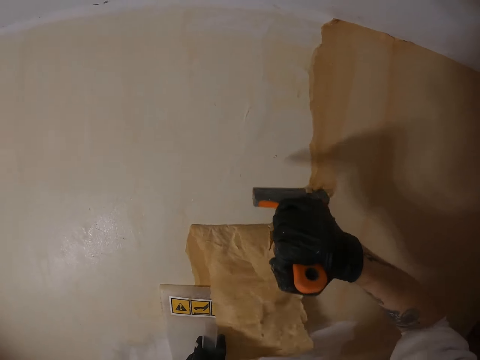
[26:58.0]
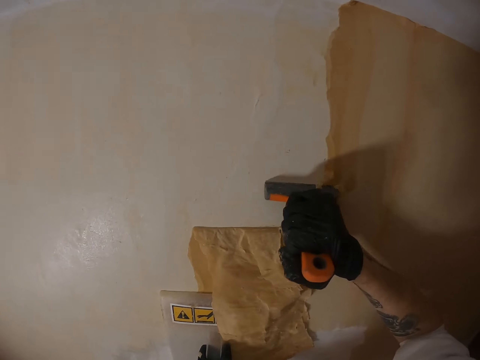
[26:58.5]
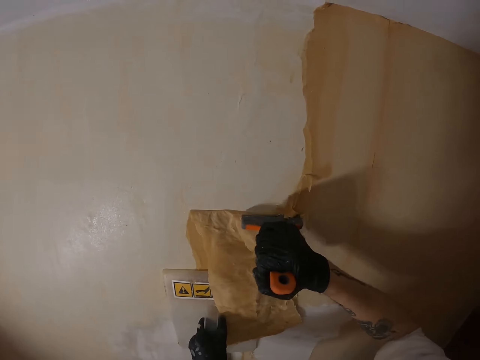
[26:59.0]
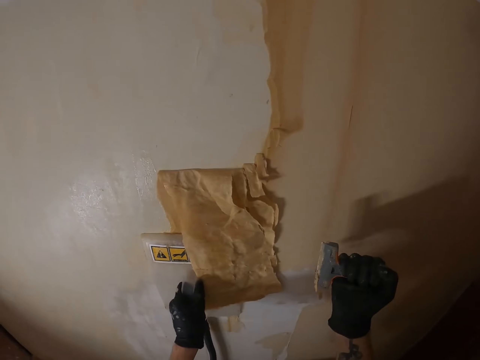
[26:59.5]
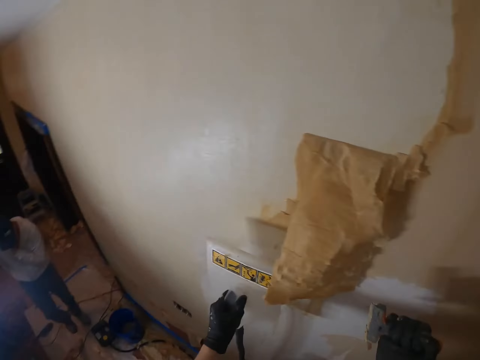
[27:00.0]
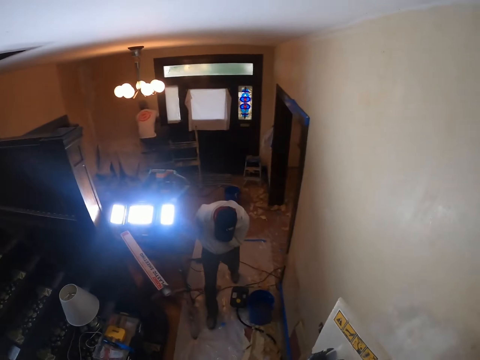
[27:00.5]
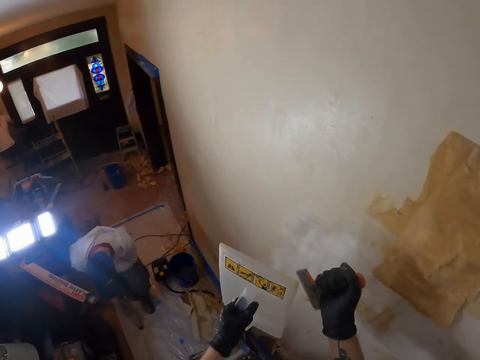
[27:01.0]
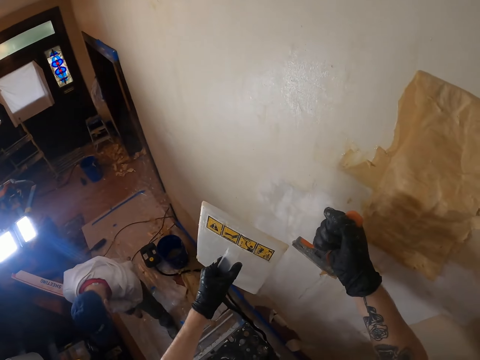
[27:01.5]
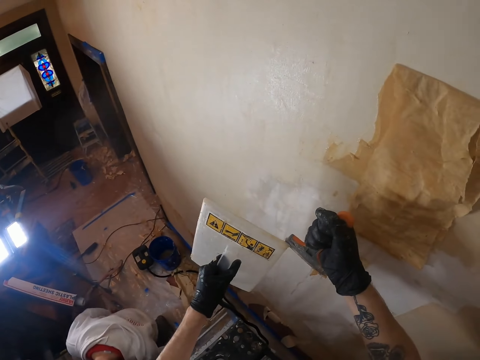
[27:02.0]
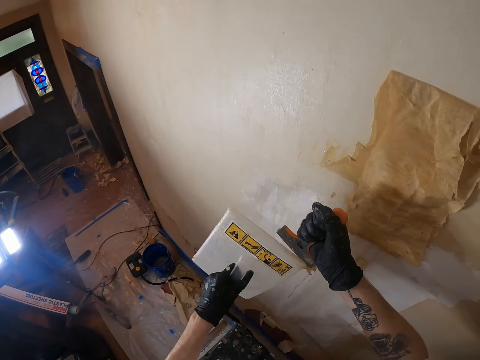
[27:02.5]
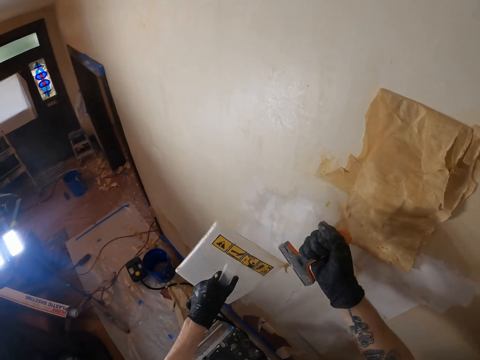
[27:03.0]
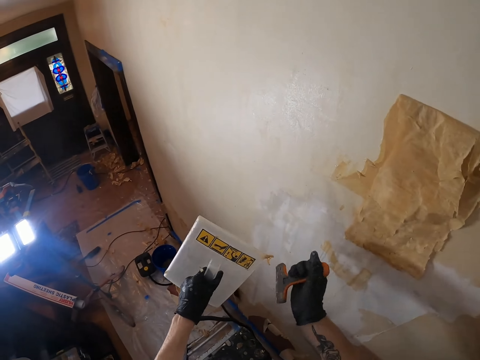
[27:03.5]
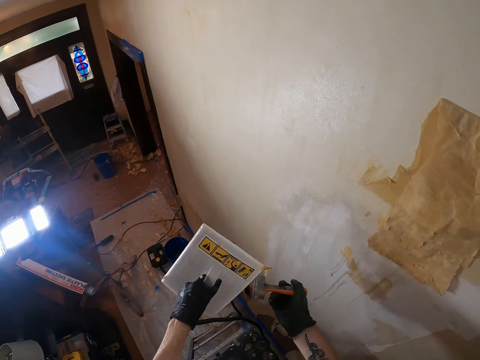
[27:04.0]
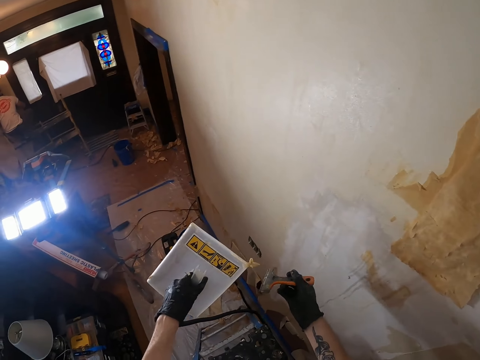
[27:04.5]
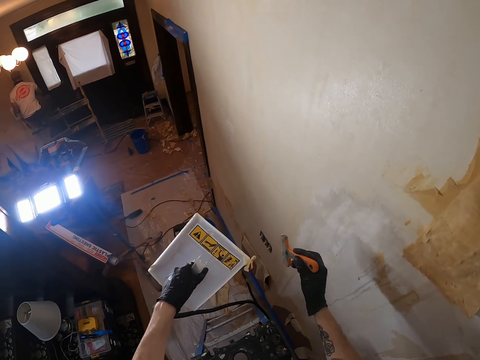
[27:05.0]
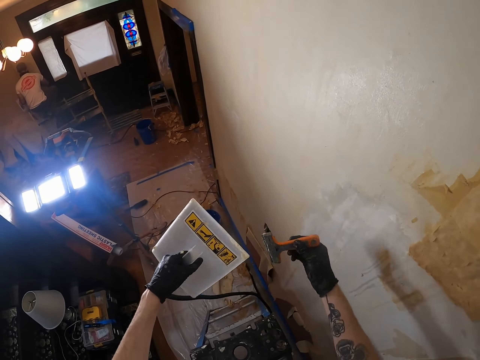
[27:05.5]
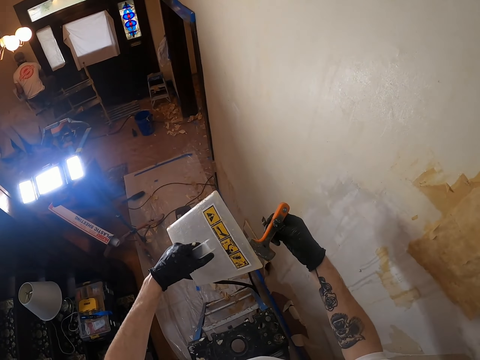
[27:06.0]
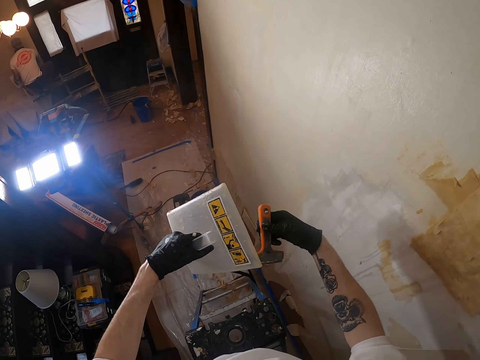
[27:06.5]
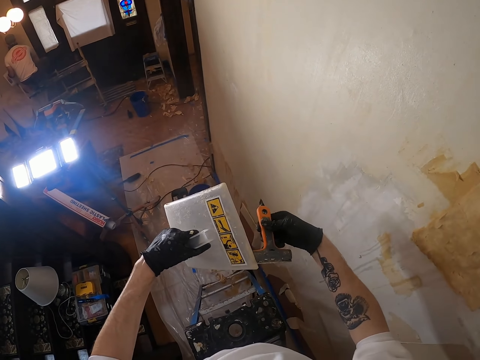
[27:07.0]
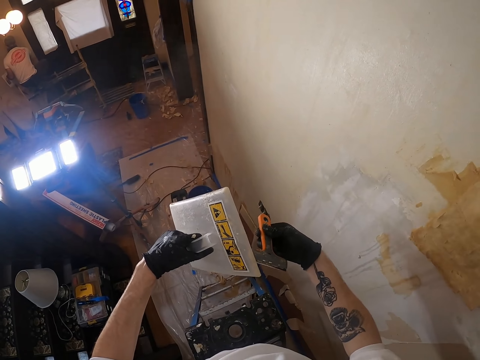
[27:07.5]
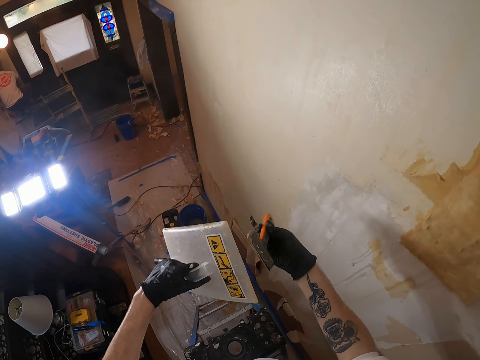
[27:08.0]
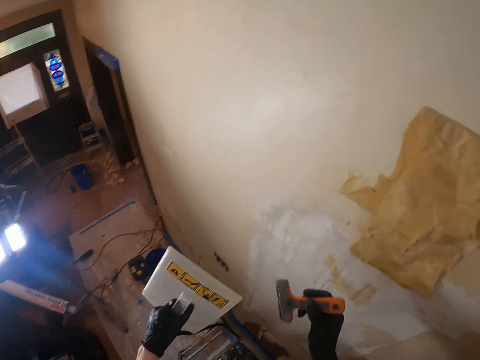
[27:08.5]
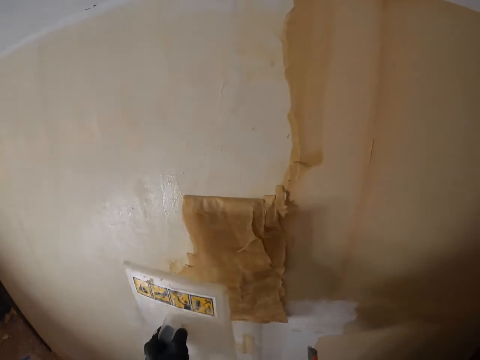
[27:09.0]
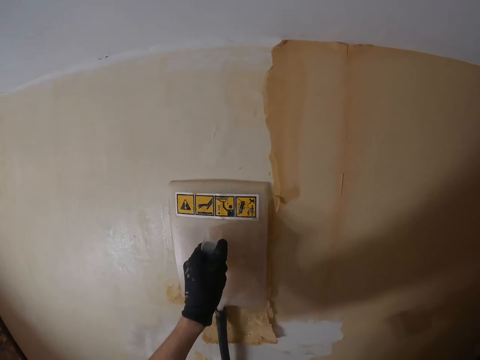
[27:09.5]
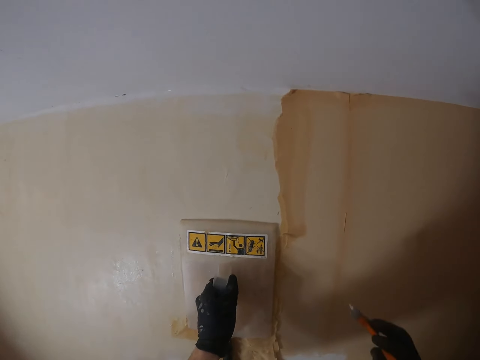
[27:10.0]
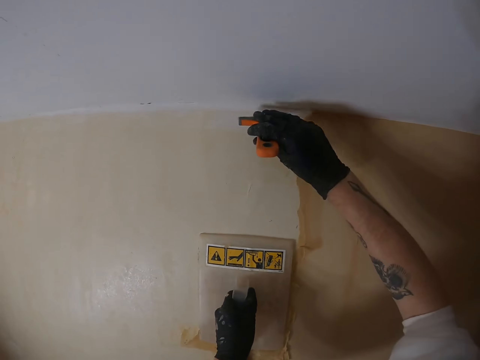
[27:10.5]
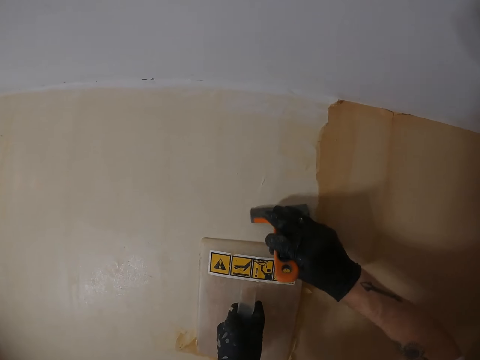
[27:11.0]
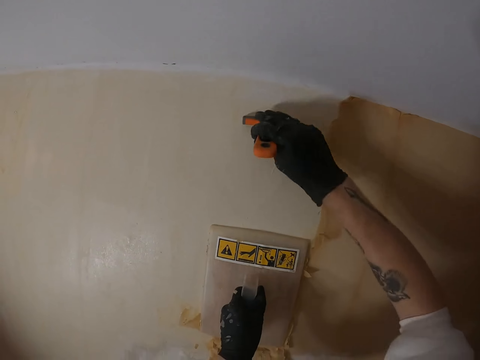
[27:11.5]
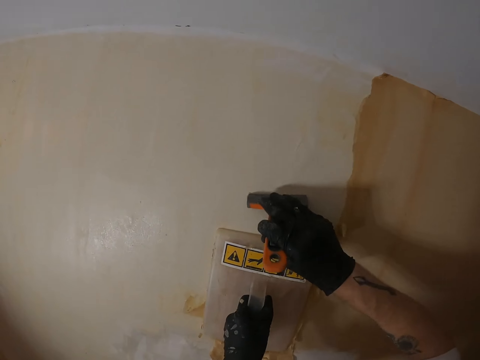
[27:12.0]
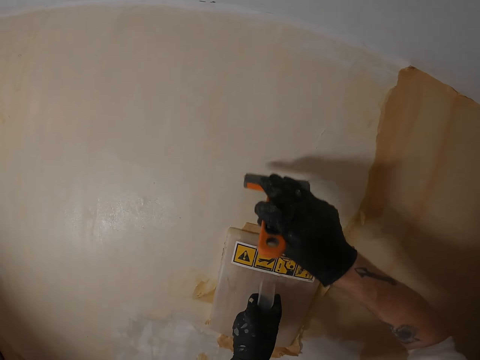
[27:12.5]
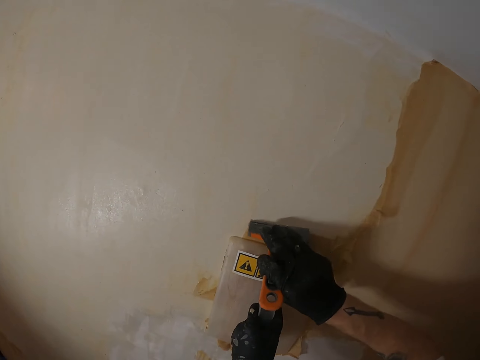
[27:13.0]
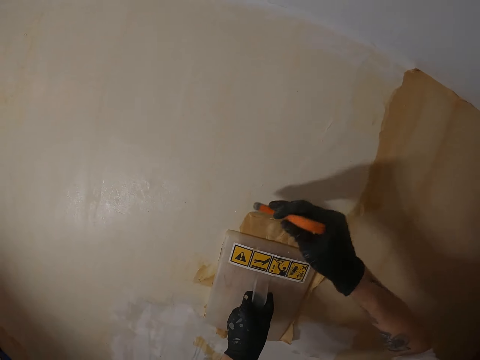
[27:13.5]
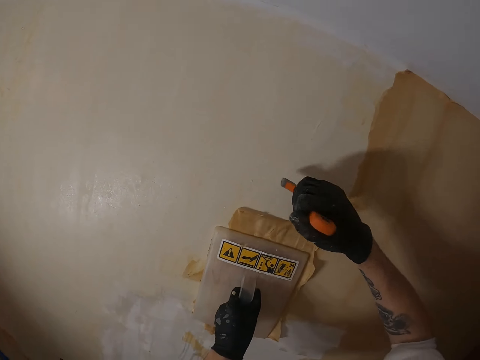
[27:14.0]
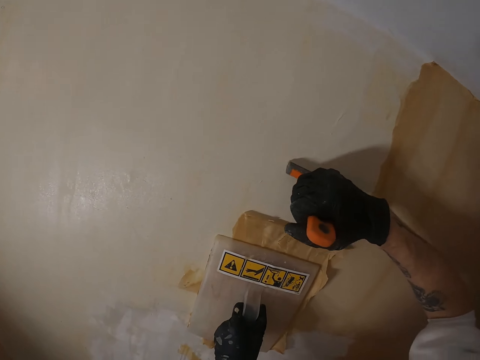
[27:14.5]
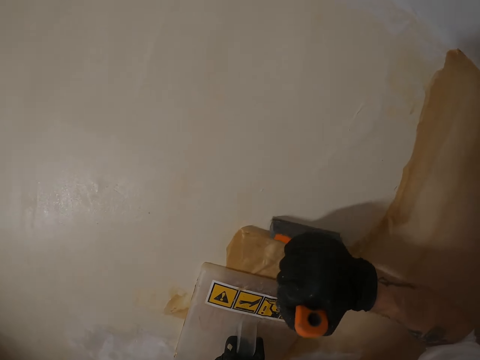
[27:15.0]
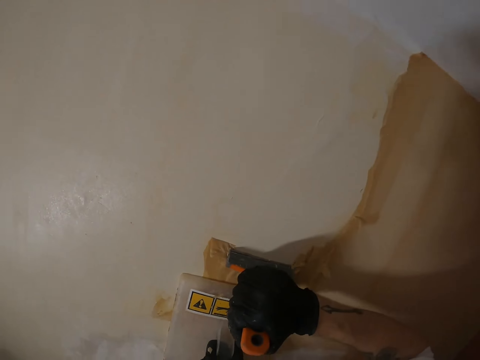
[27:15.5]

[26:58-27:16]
The camera wearer lifts the scraper. They remove the float or wallpaper steamer from the wall. They look around. They remove paint from the scraper. They move both hands. They remove paint from the plastic float. They move both hands. They lift the plastic float. They place the plastic float on the wall. They hold the wallpaper steamer on the wall. They lift the scraper. They remove paint from the wall with the scraper. They move the plastic float. They remove paint from the wall with the scraper.

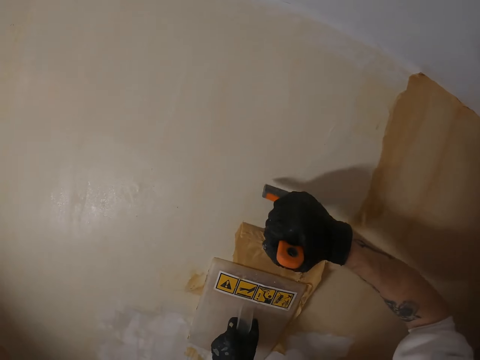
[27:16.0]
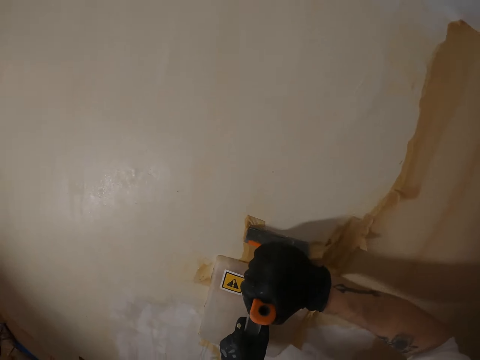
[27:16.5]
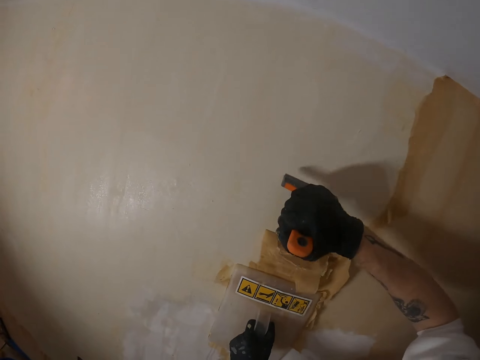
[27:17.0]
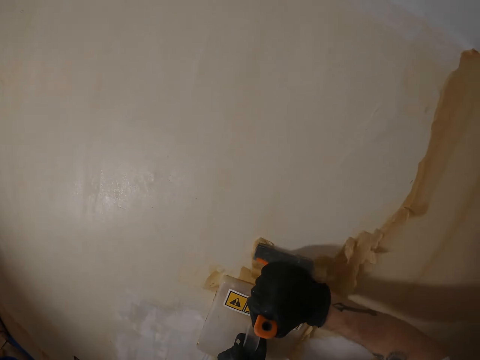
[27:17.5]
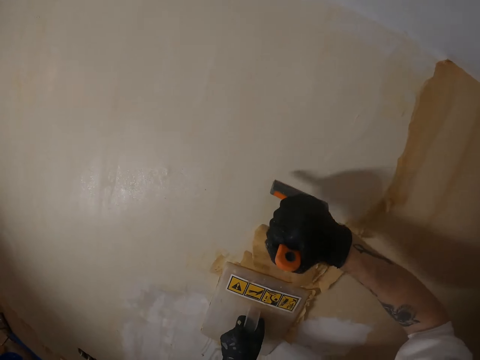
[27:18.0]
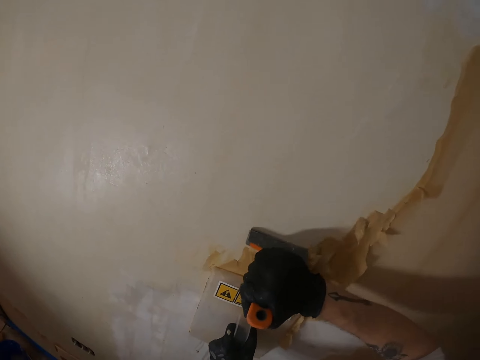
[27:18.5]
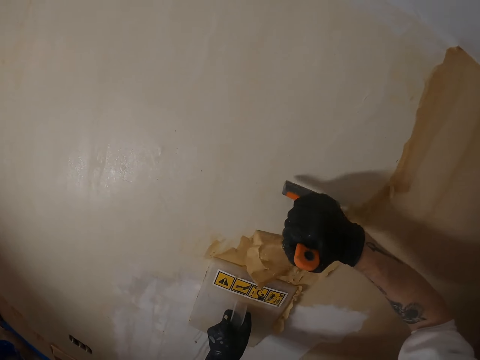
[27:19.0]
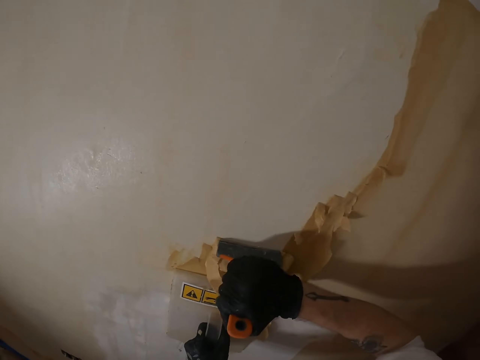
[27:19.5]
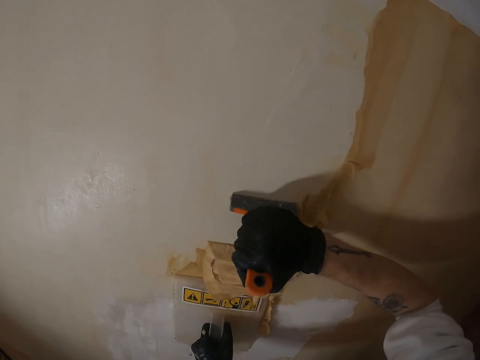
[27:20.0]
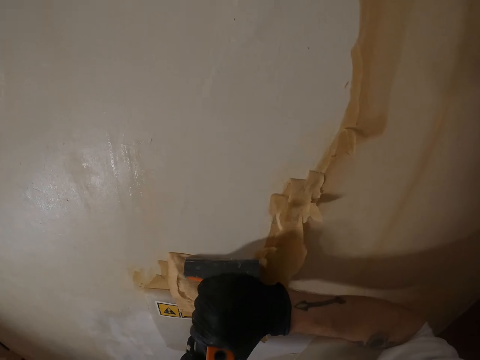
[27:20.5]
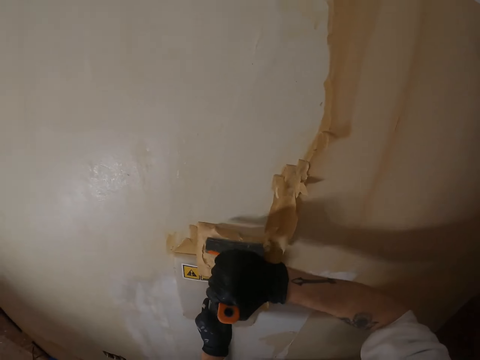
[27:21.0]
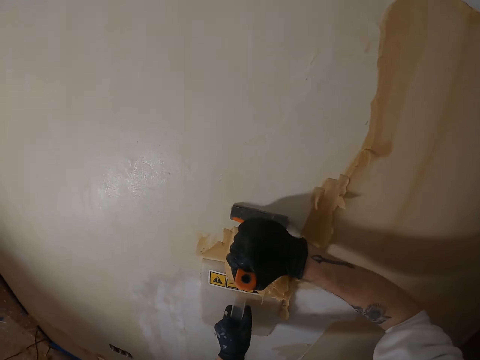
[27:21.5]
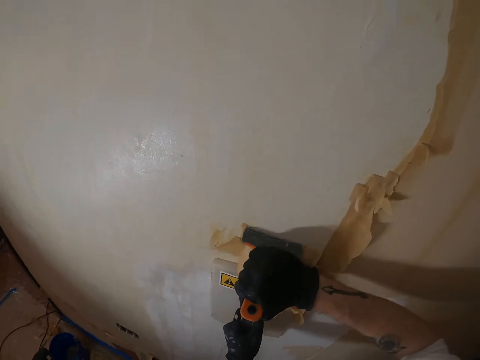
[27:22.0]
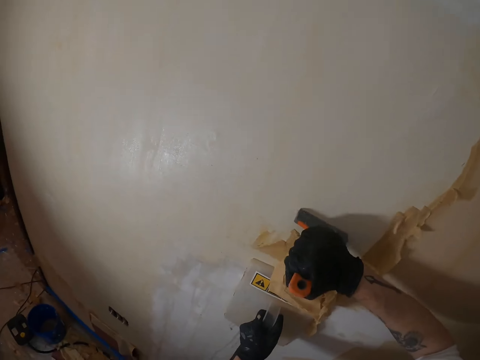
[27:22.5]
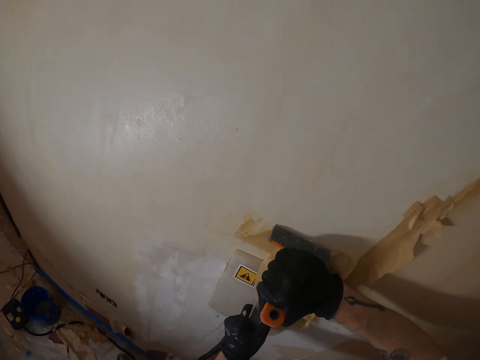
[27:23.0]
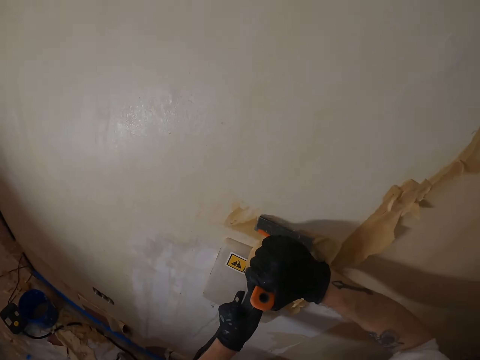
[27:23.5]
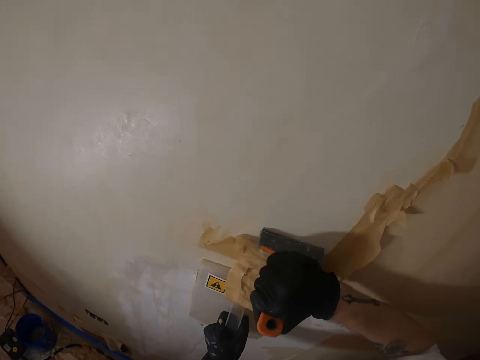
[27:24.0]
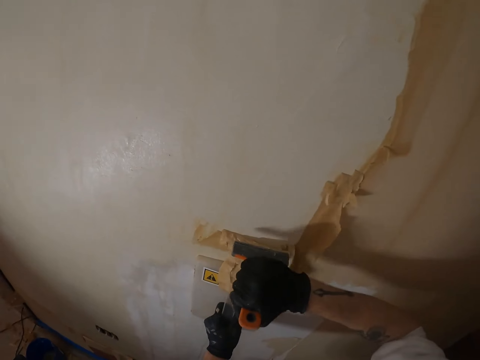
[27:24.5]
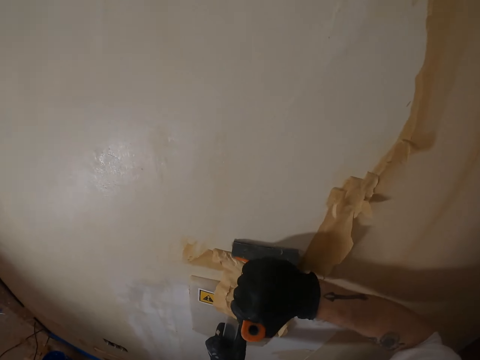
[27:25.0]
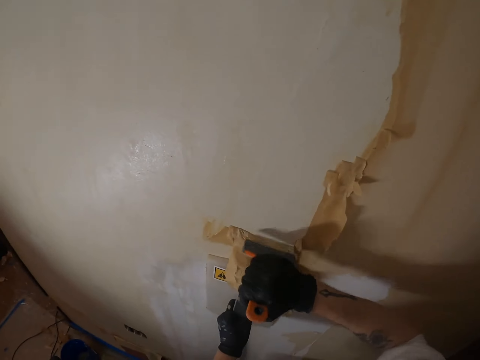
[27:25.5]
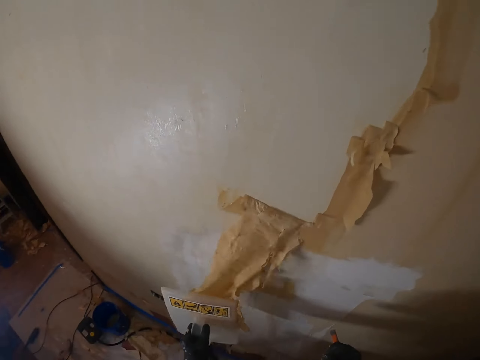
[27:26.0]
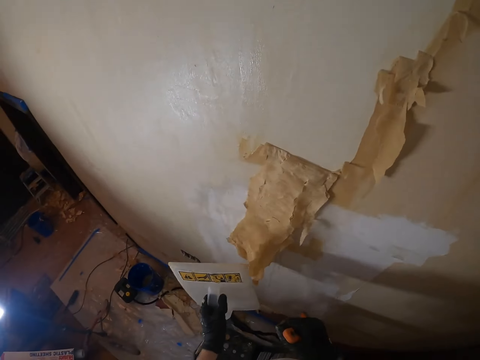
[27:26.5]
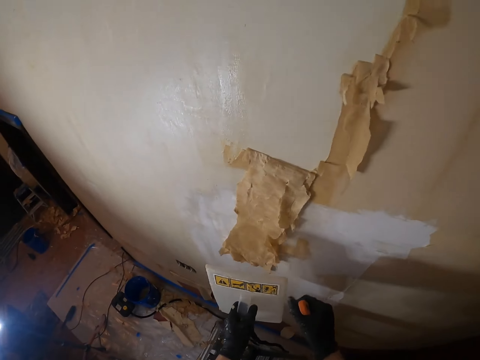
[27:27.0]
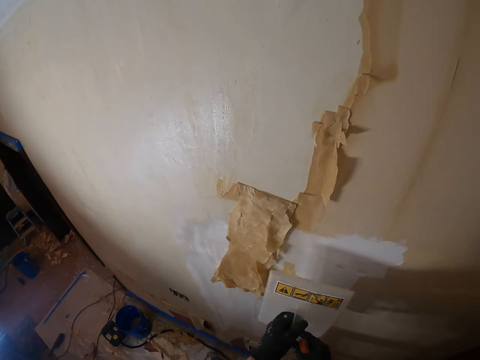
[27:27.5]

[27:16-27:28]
The camera wearer moves the plastic float. They remove paint from the wall with a scraper. They remove paint stripper off the wall. They lift the plastic float. They transfer the plastic float to the left hand.
